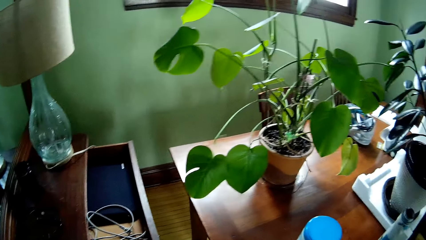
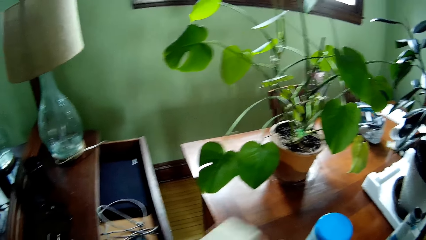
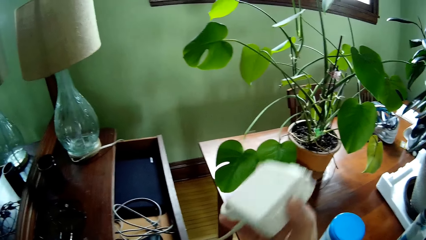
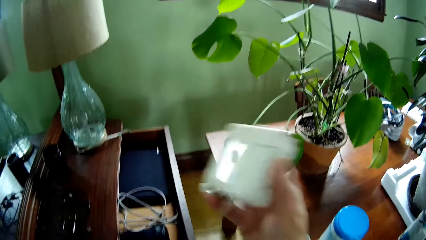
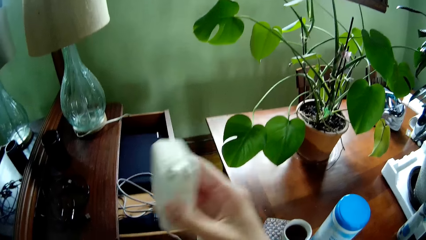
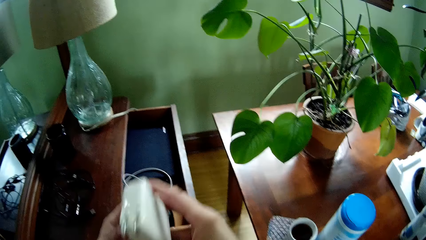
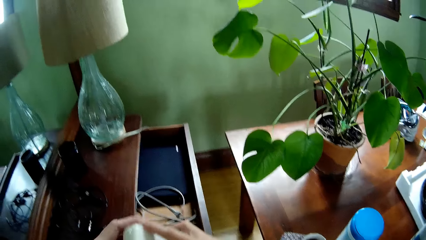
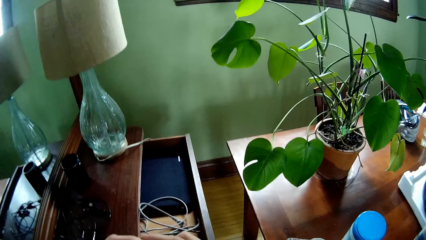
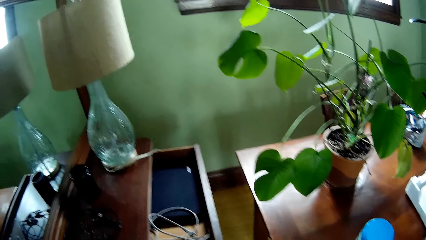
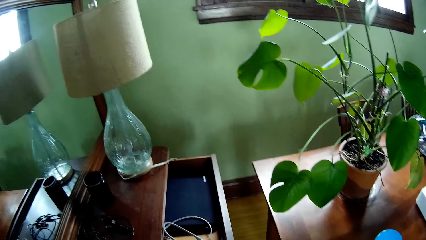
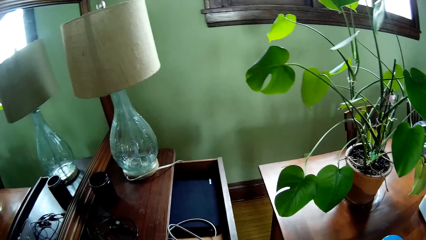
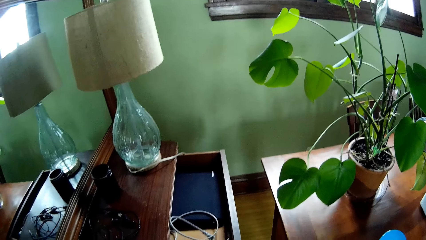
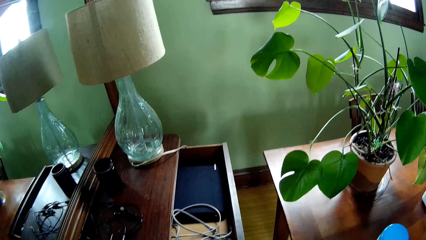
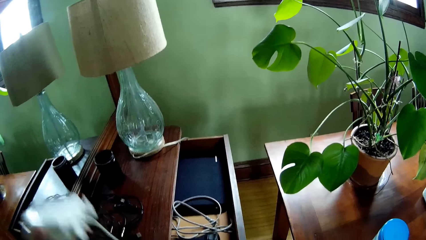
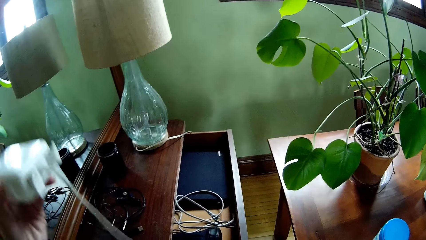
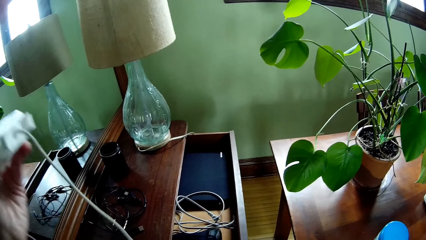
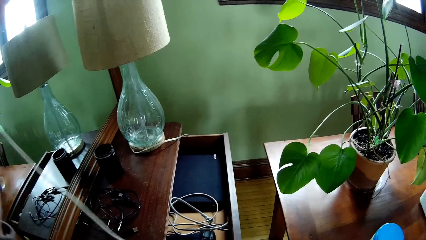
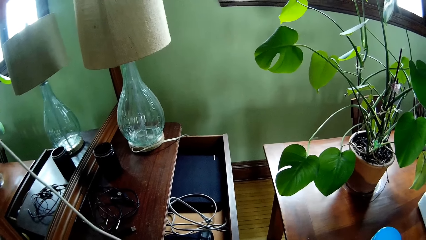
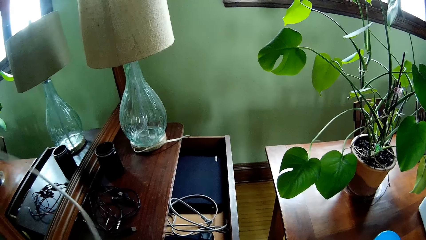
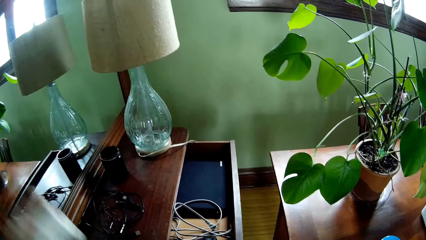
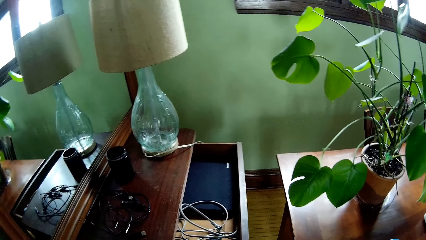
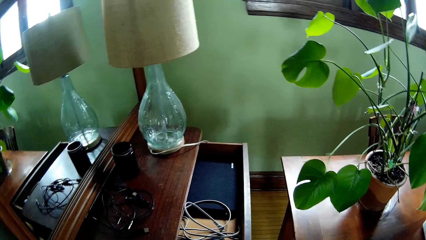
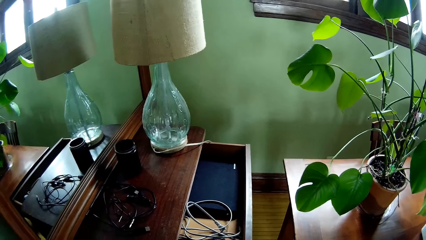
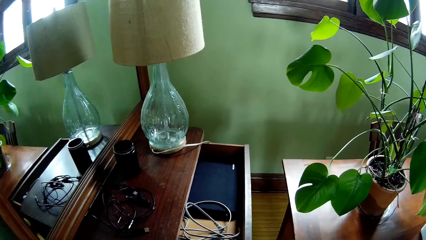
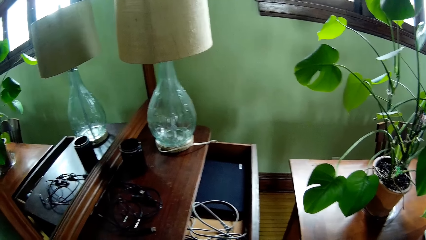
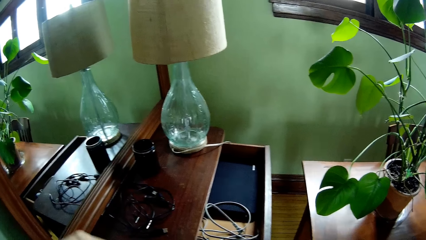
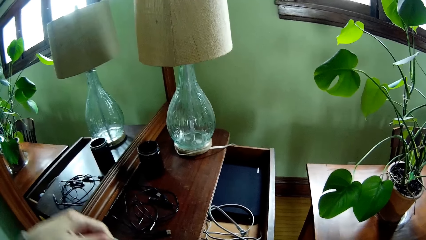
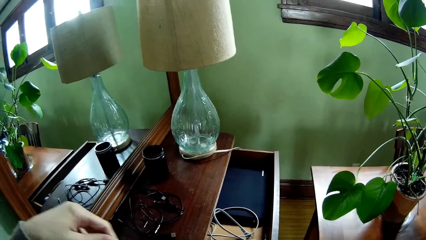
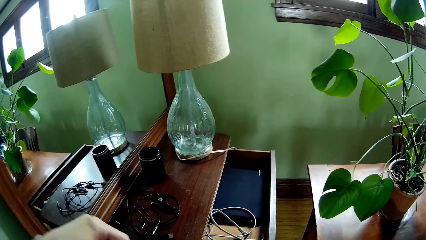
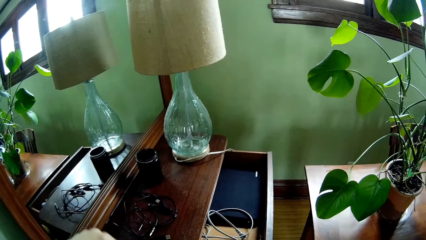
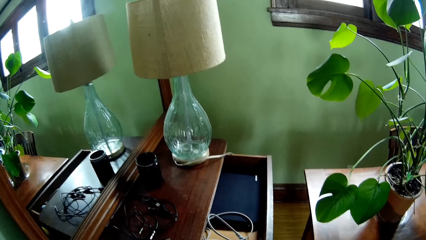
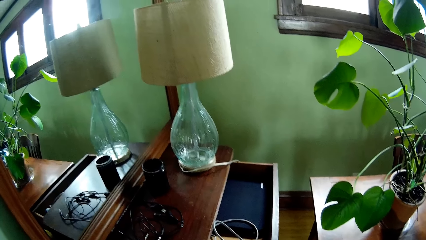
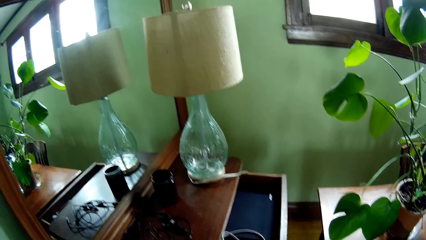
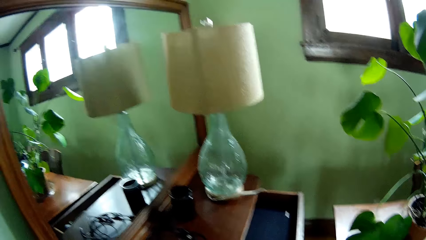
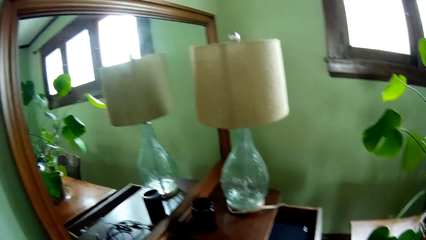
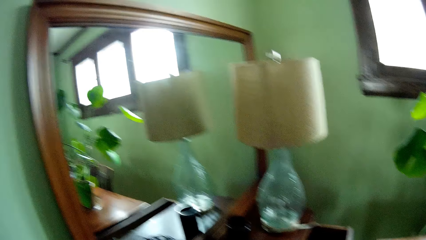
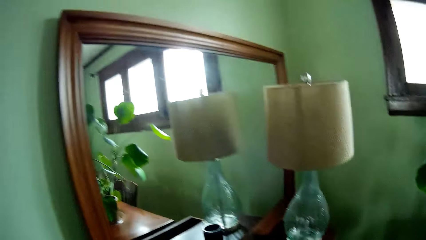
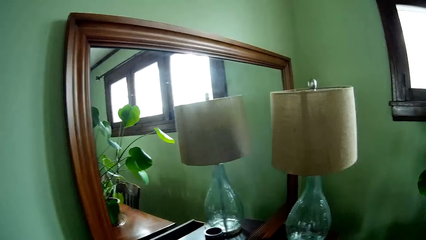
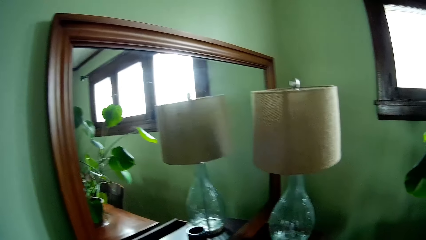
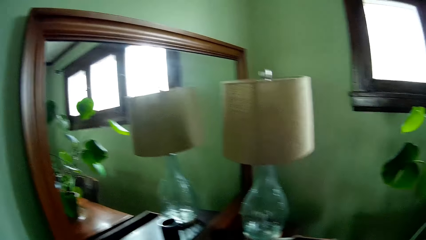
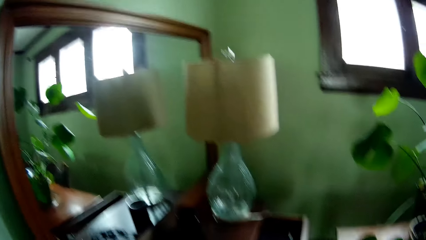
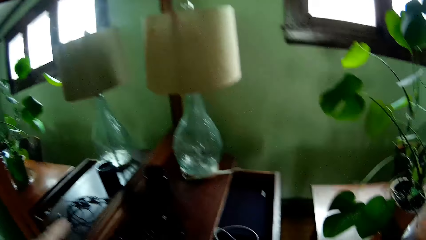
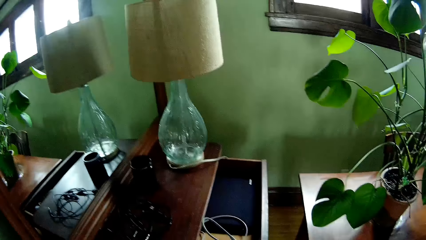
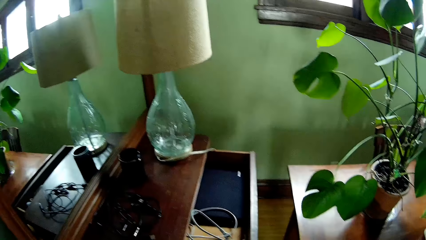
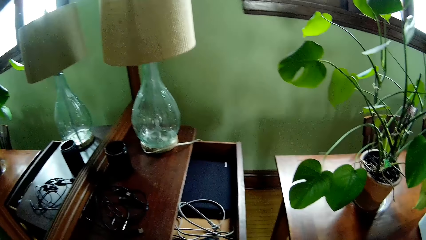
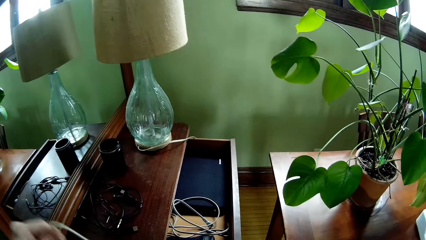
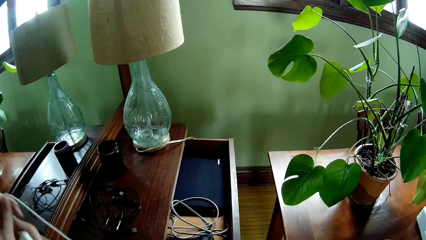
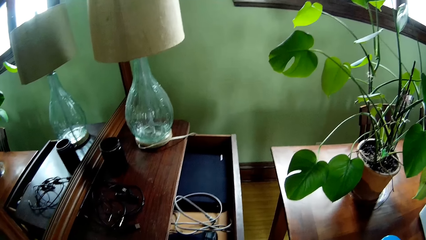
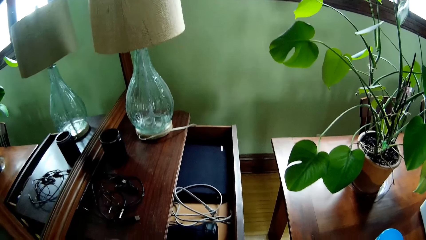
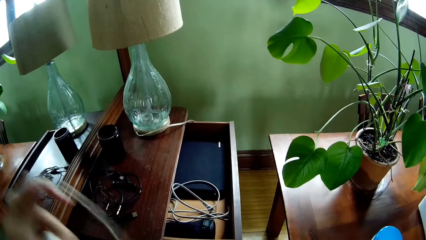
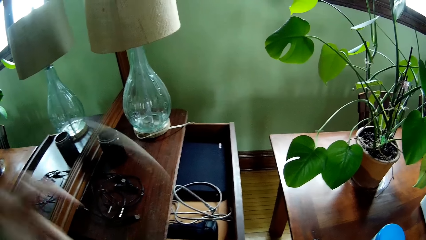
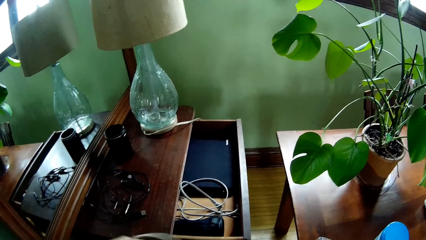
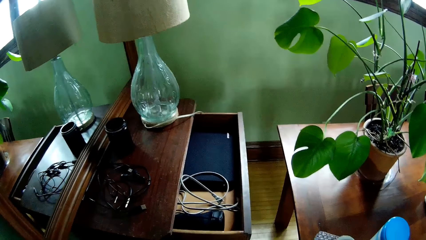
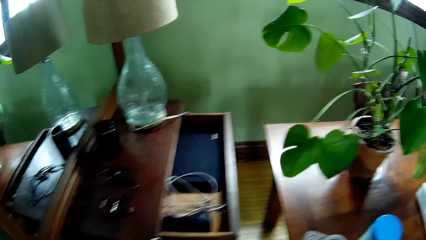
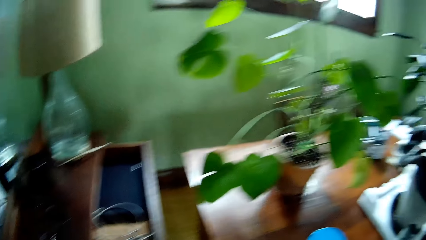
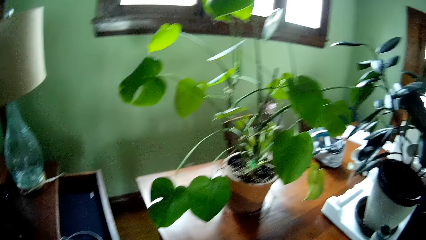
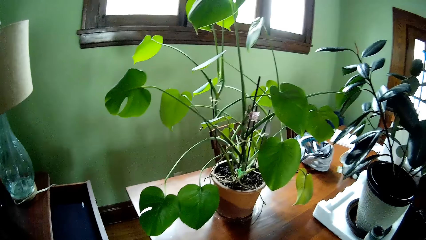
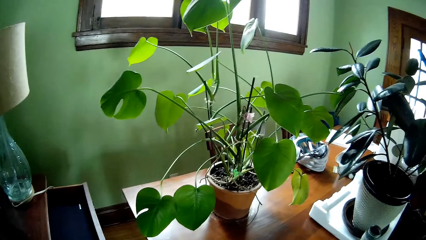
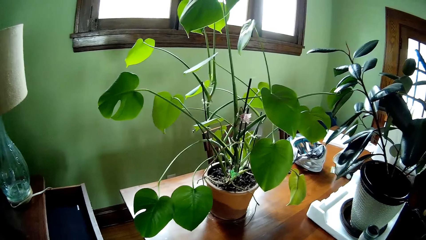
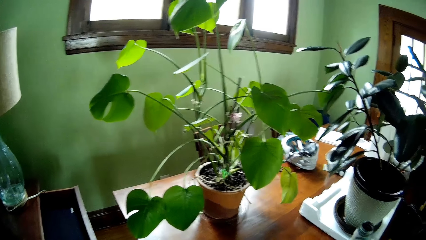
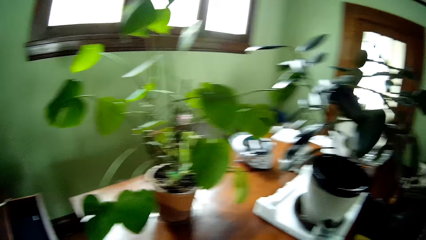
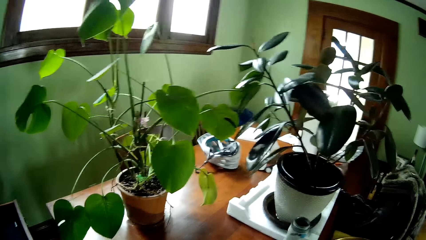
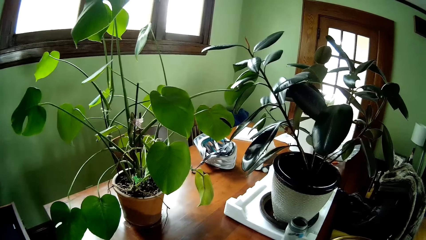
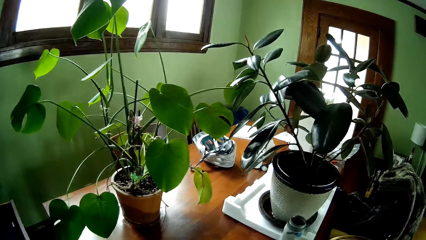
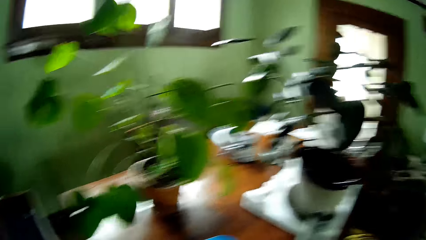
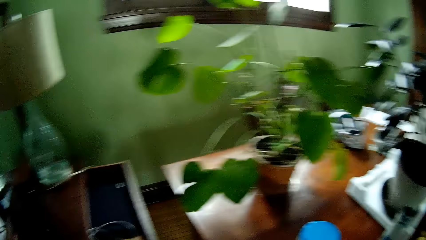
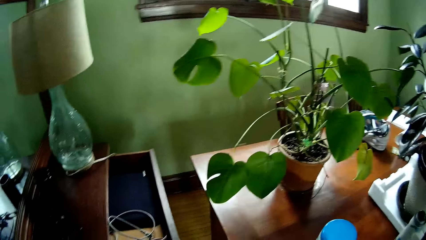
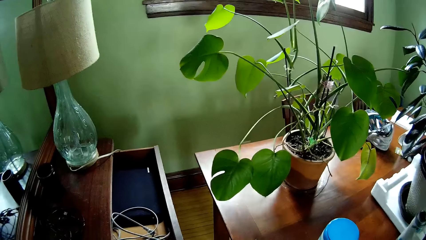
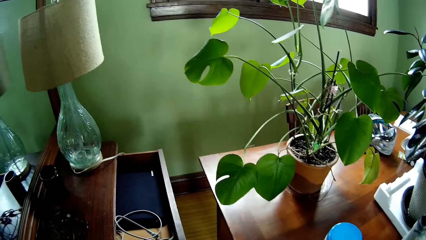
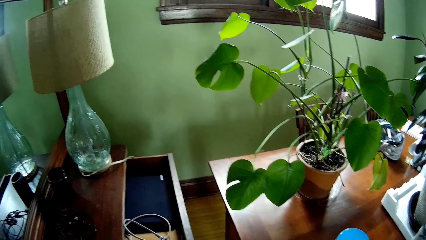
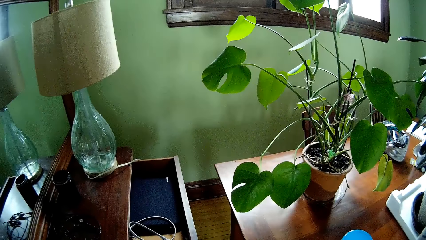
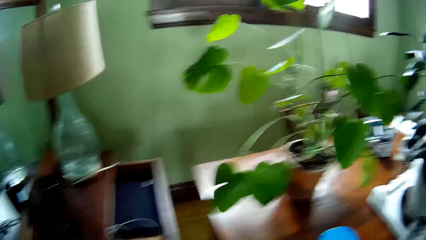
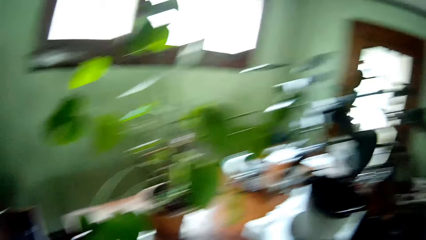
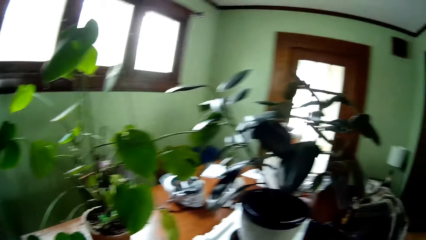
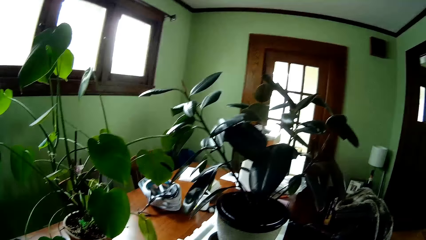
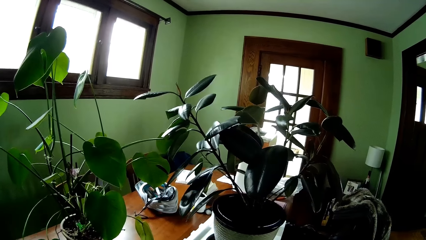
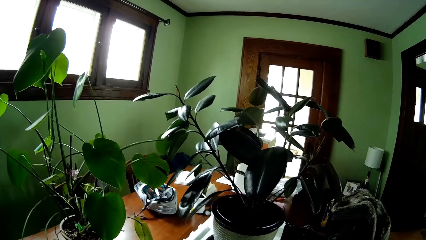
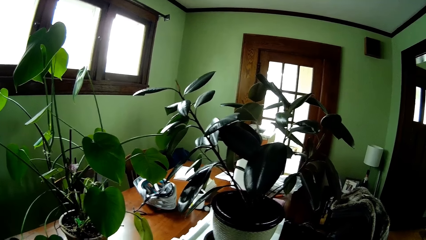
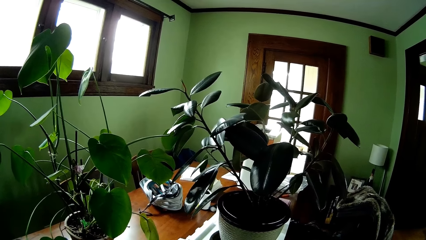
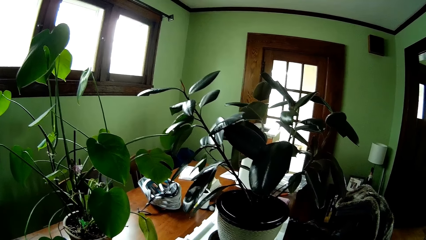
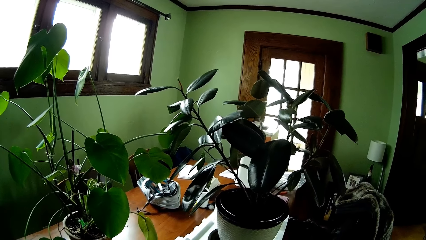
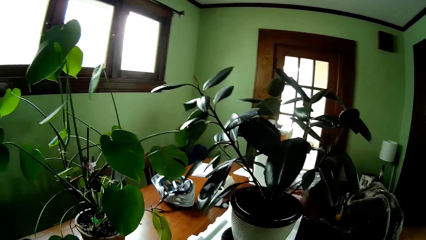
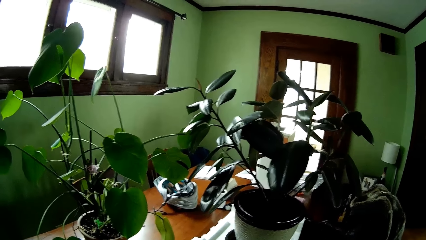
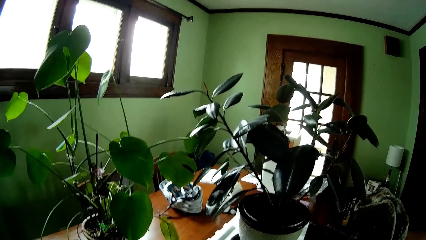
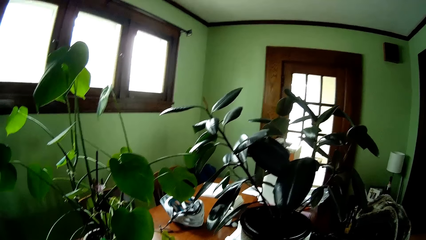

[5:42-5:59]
The camera wearer holds the white charger with his right hand. He straightens the white charger with his hands. He moves the white wire around with his left hand. He stares around.
